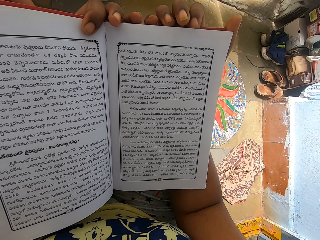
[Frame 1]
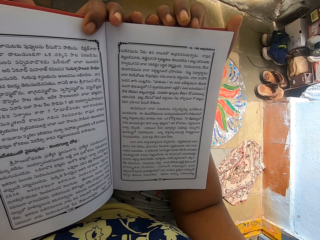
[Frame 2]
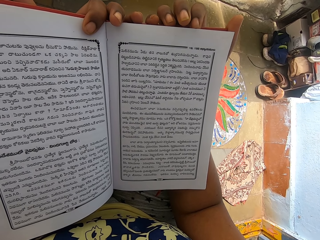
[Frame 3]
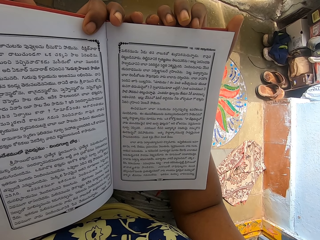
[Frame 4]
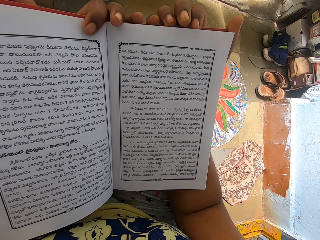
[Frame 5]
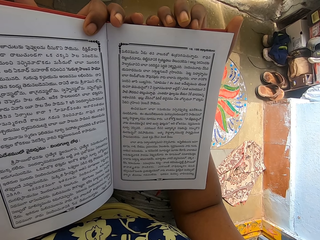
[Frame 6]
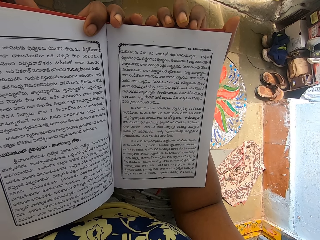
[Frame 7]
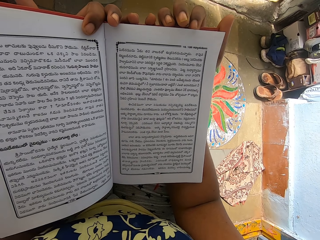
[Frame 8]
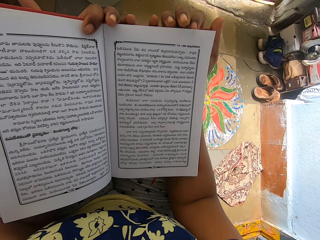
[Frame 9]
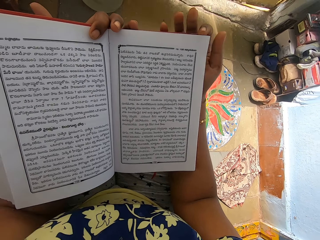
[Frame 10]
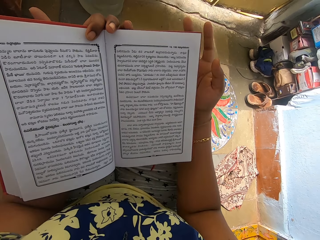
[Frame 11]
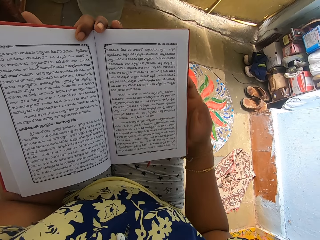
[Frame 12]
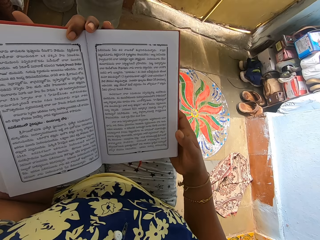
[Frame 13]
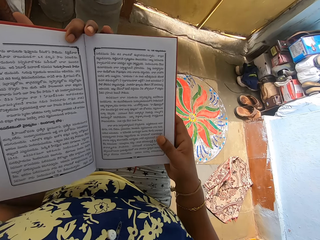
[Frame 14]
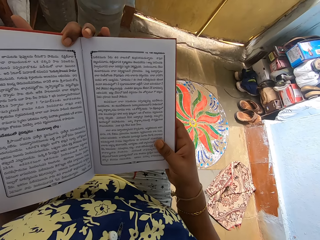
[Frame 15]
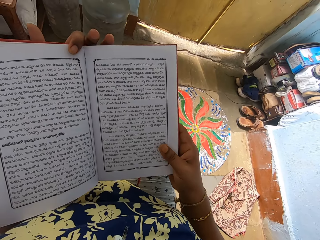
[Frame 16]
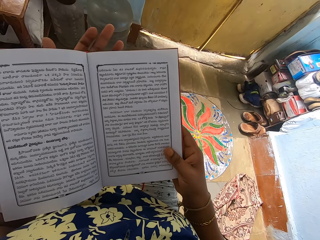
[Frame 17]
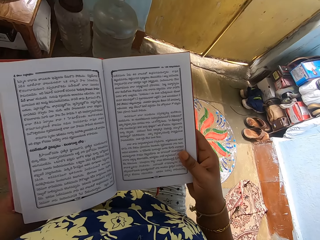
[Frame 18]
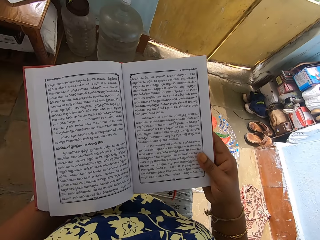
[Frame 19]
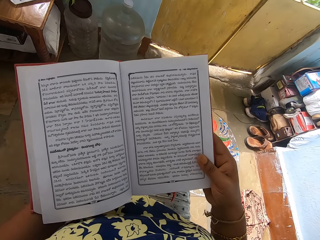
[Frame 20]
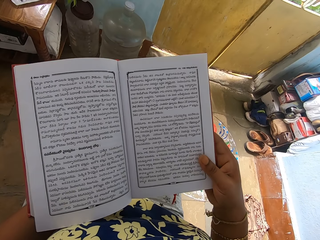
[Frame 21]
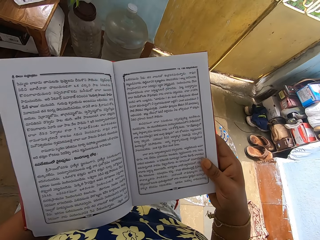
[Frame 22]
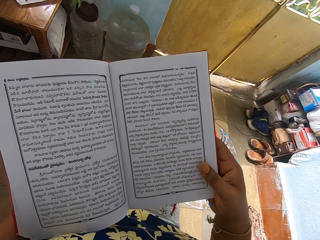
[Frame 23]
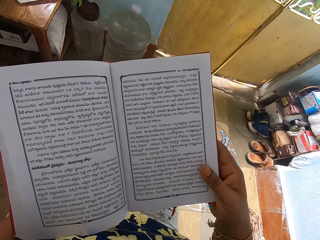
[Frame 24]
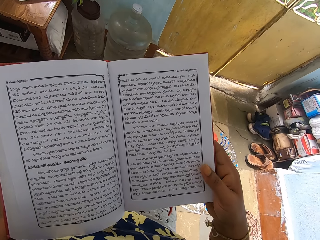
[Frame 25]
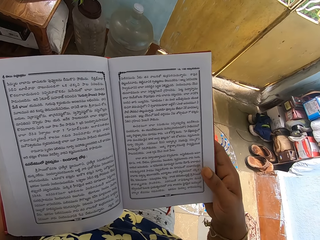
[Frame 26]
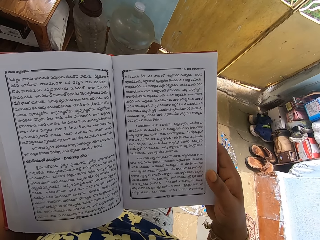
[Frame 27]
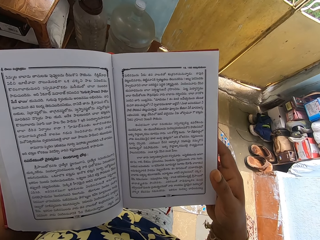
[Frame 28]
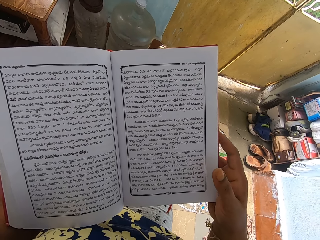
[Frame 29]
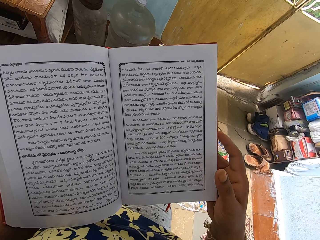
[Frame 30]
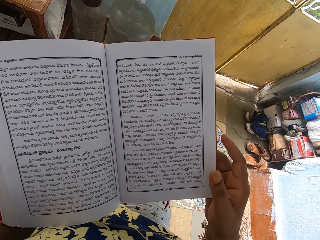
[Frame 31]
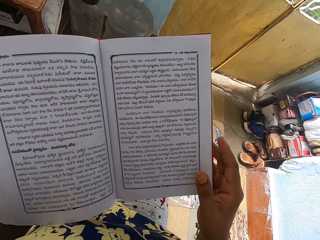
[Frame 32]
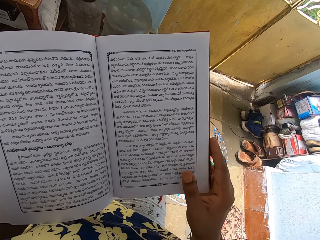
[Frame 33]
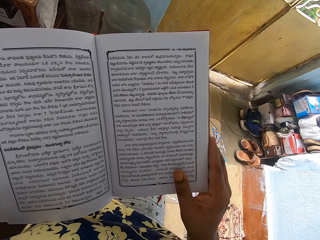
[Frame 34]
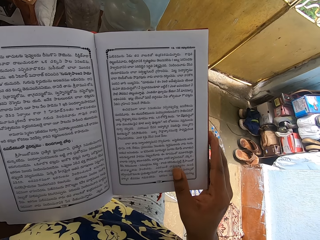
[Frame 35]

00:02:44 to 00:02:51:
The camera wearer adjusts the position of her hands on the book.

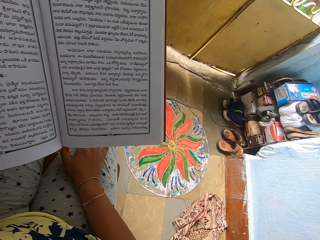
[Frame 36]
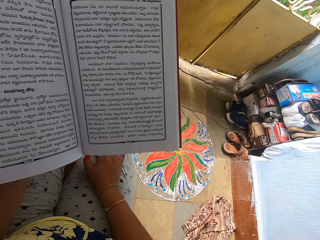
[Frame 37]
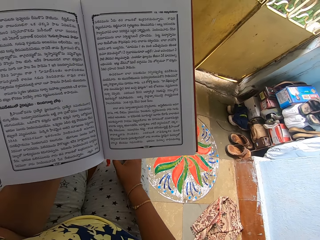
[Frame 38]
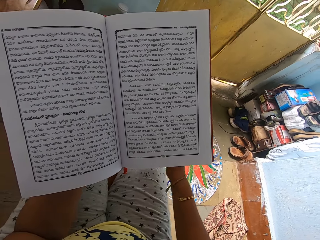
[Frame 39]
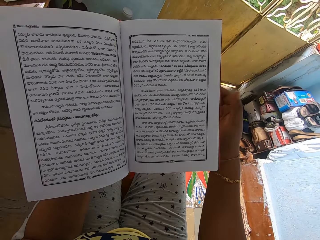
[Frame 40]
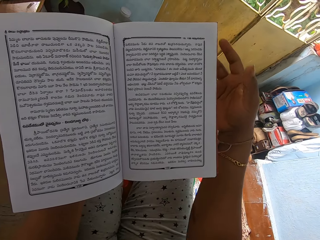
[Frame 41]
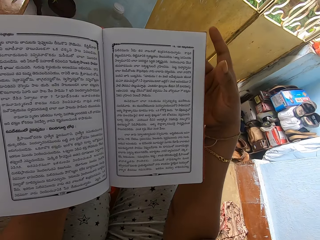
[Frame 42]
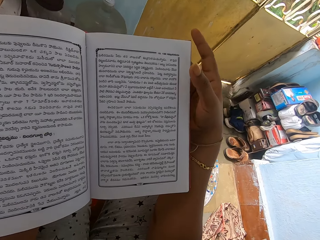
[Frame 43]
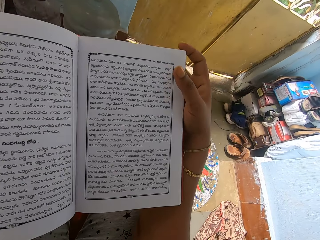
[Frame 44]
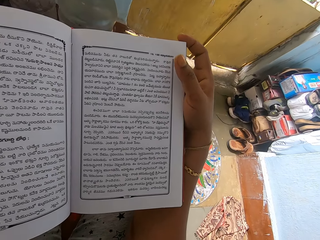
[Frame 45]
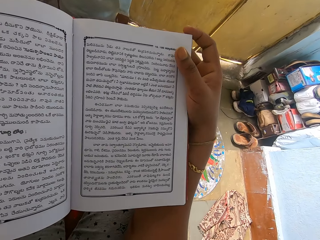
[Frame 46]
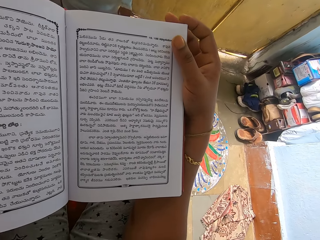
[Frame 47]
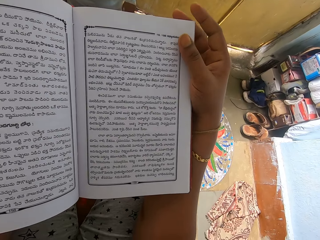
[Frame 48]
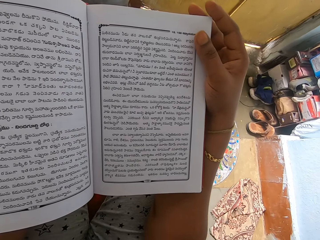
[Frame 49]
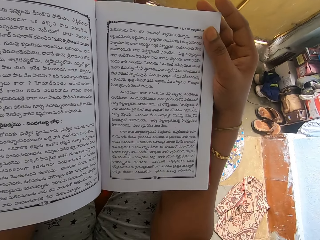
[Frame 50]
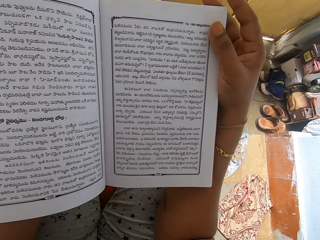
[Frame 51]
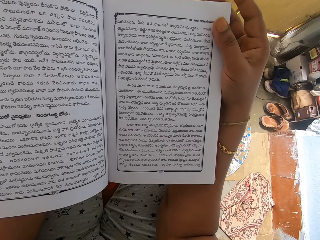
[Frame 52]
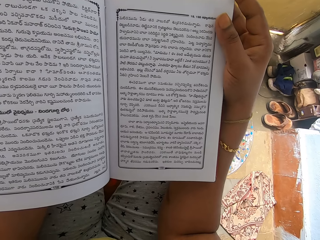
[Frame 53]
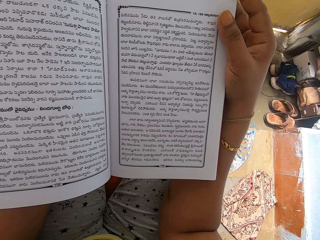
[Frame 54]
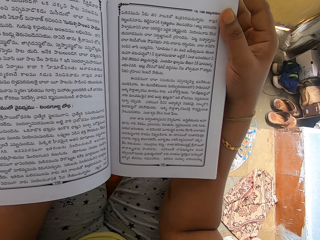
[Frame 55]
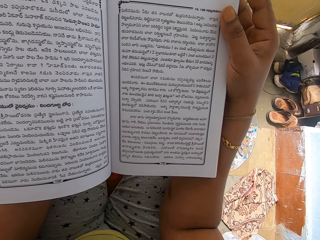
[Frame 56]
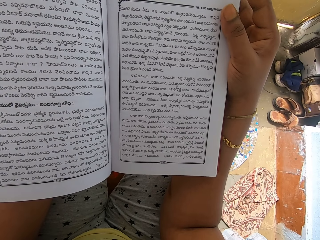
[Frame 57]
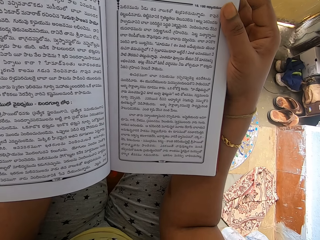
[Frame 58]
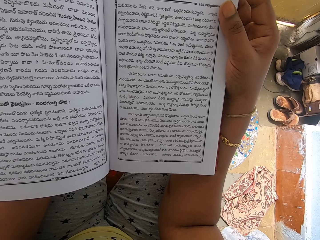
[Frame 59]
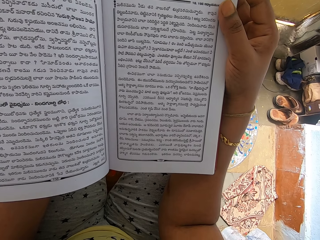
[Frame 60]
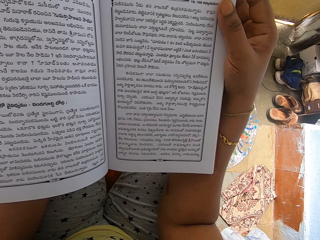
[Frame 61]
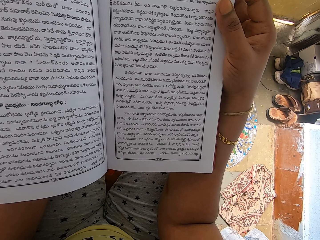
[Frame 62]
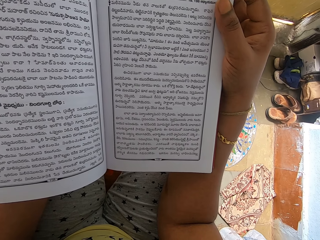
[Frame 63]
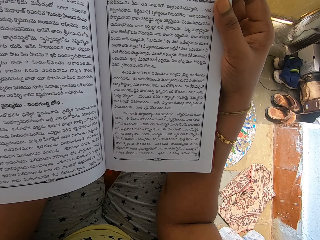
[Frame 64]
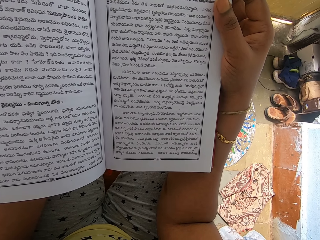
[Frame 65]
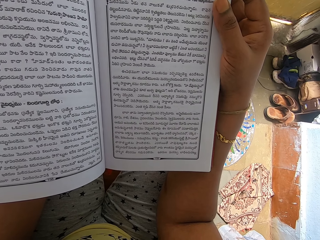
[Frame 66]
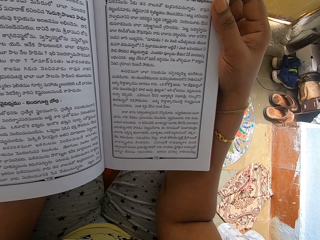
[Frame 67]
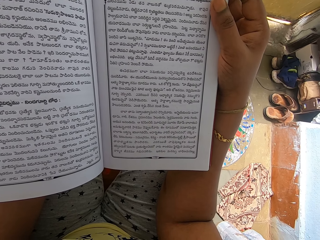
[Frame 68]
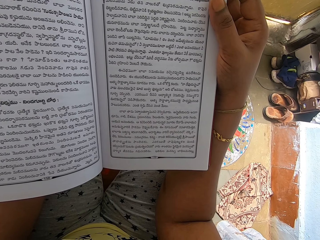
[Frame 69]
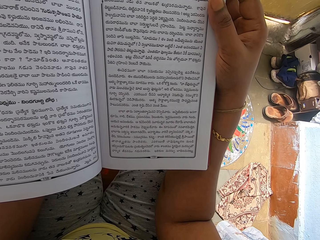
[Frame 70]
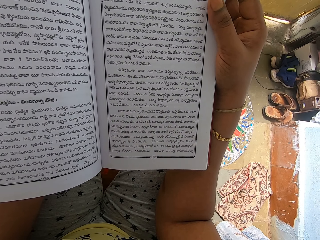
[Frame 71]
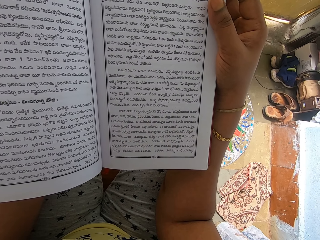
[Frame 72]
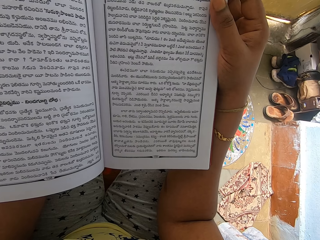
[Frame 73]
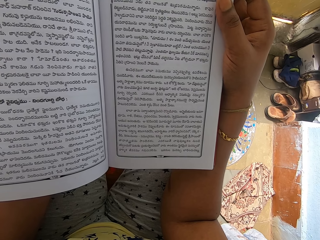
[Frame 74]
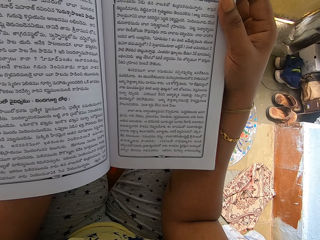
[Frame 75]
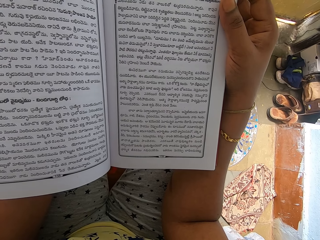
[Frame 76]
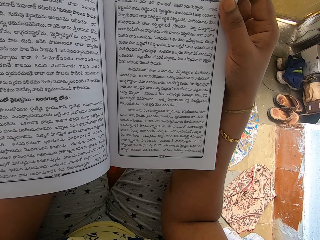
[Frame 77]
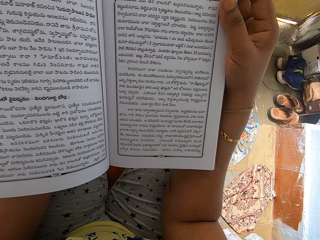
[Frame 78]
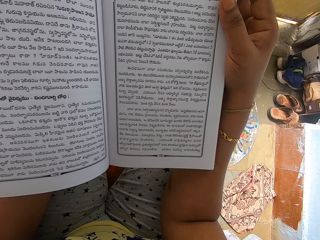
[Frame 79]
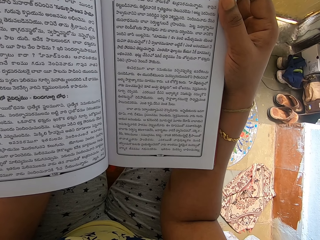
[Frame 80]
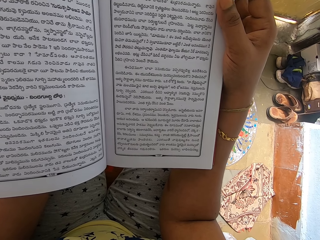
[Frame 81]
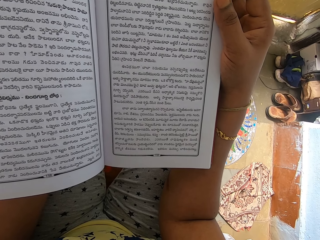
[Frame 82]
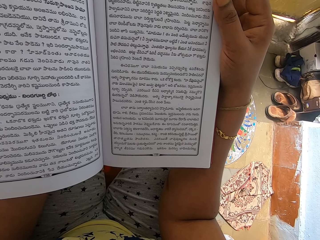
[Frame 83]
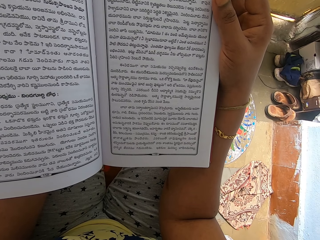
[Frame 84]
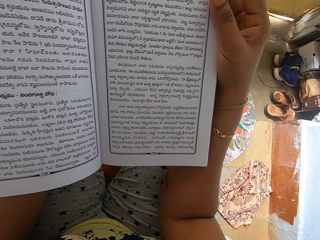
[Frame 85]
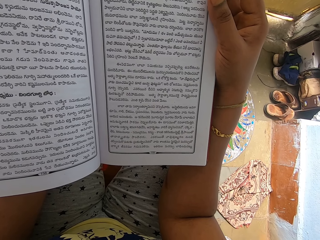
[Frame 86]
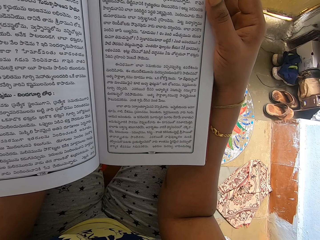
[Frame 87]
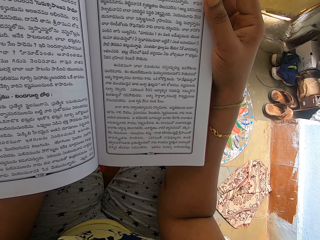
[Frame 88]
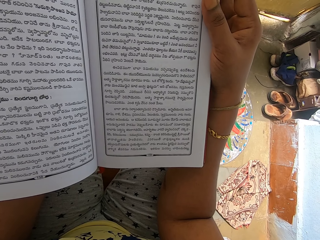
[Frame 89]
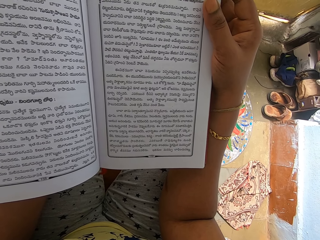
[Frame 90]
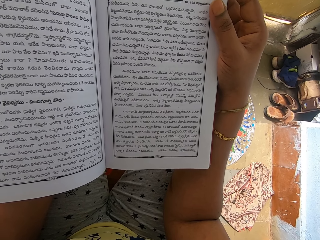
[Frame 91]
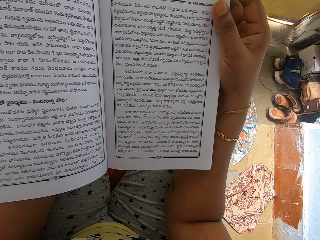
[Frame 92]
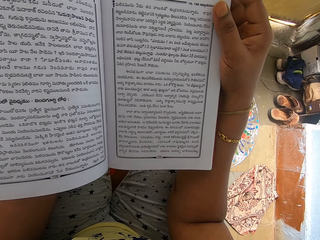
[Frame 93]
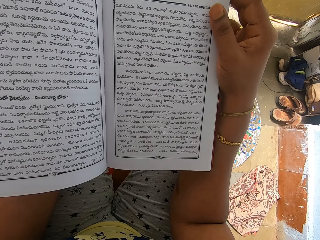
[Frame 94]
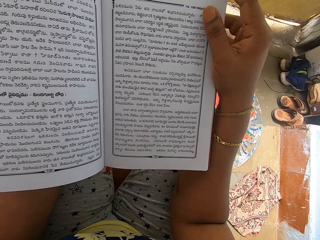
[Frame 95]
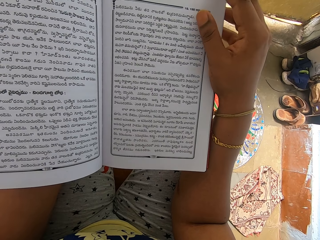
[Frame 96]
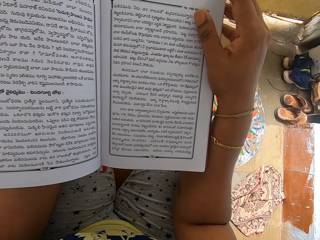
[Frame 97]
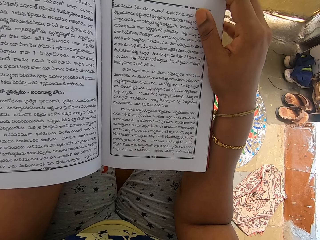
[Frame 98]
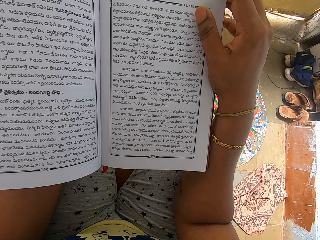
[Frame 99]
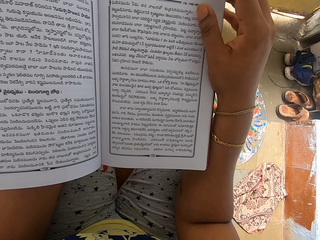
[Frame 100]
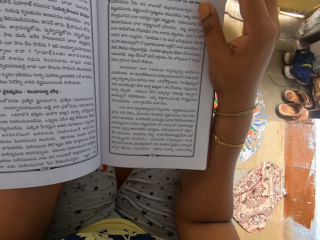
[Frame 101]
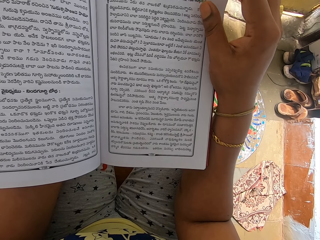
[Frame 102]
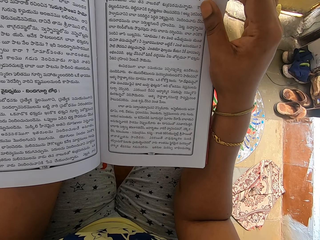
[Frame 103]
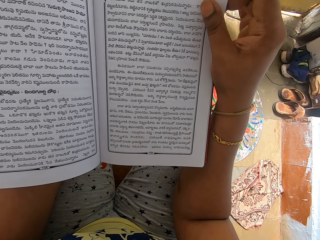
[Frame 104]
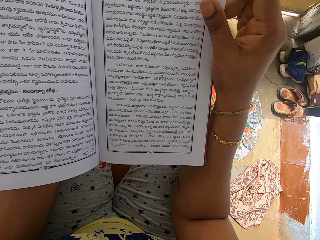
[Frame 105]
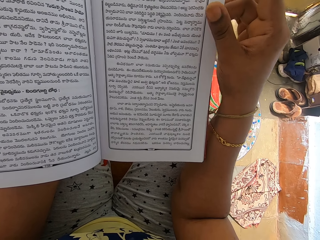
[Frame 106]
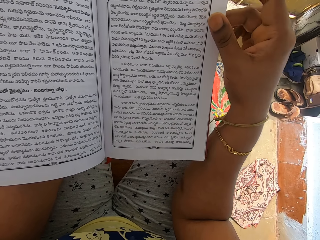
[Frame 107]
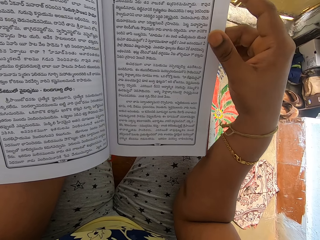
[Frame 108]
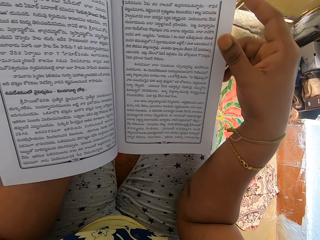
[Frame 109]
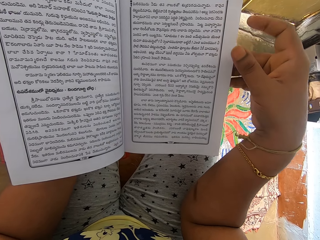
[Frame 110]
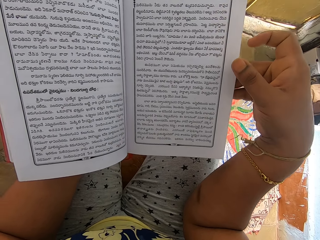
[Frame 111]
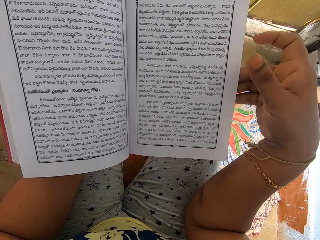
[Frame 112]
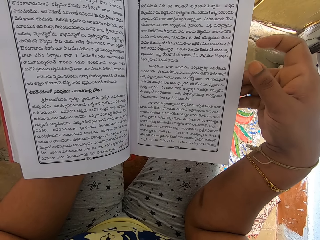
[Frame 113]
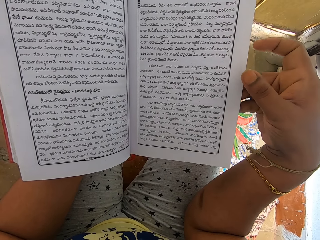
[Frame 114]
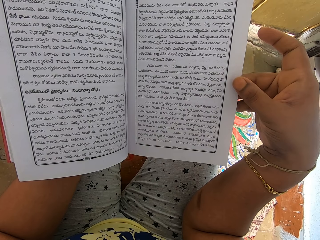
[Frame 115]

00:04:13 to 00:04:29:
The camera wearer holds the book up in her hands. She lifts the page on the book in her left hand with her right hand.
